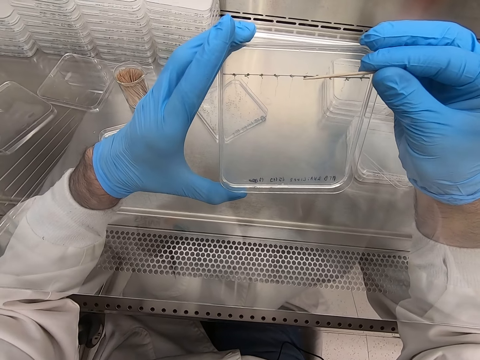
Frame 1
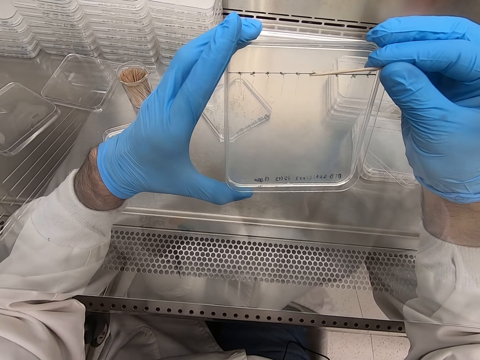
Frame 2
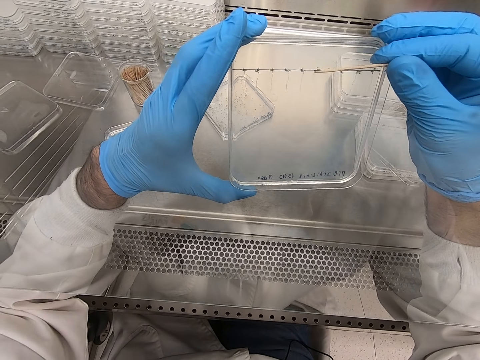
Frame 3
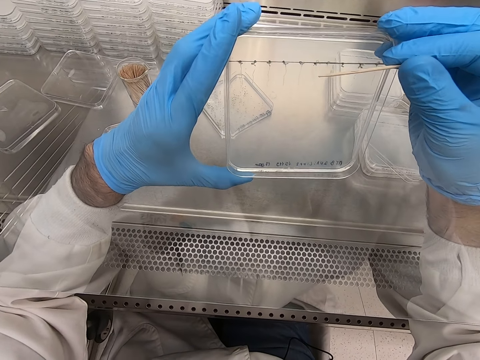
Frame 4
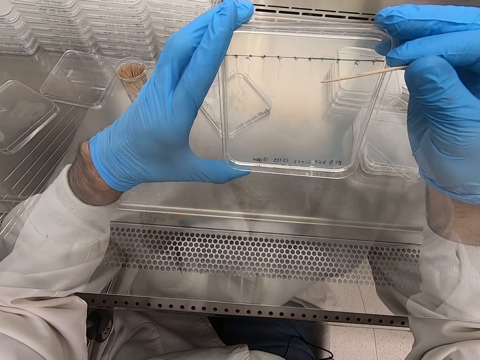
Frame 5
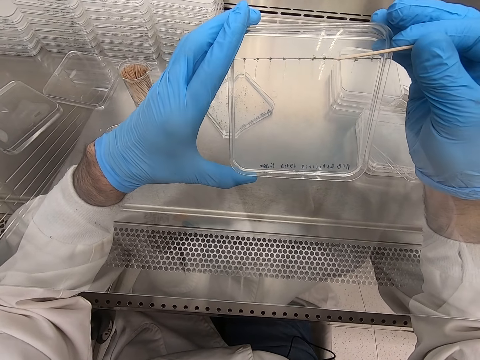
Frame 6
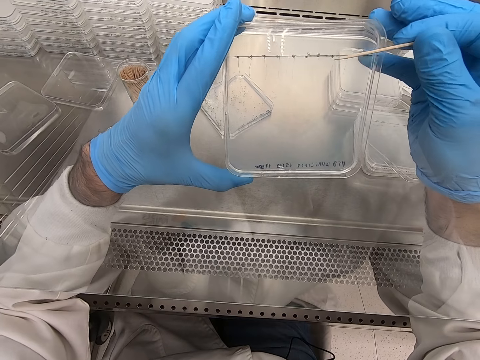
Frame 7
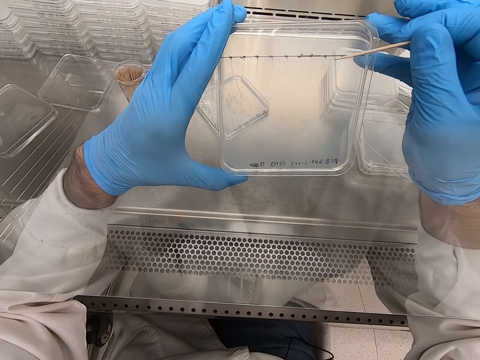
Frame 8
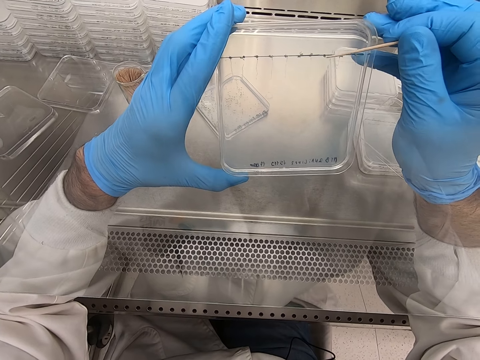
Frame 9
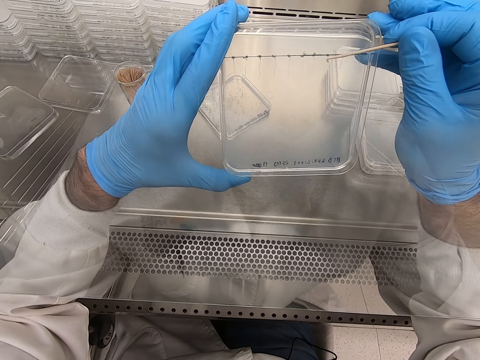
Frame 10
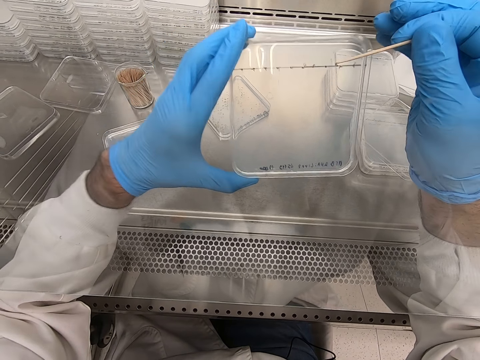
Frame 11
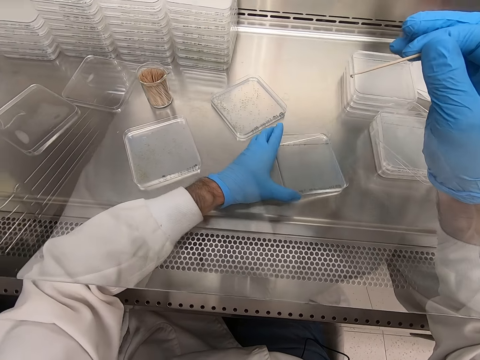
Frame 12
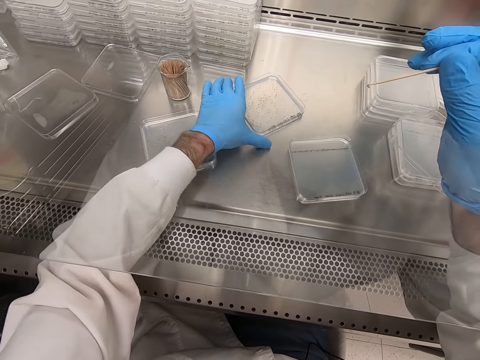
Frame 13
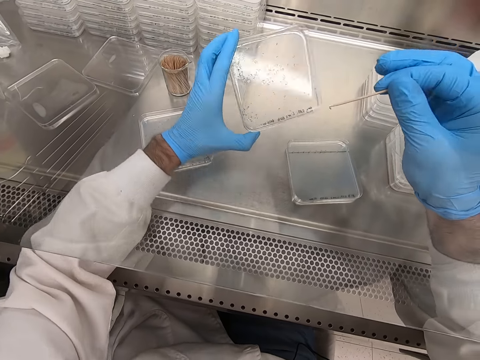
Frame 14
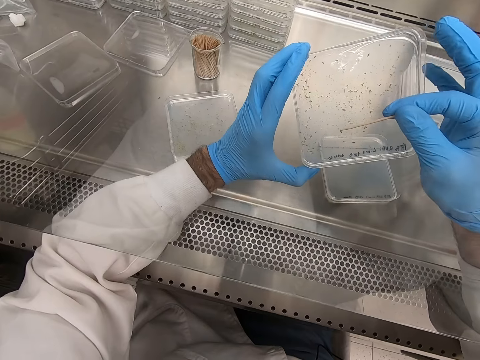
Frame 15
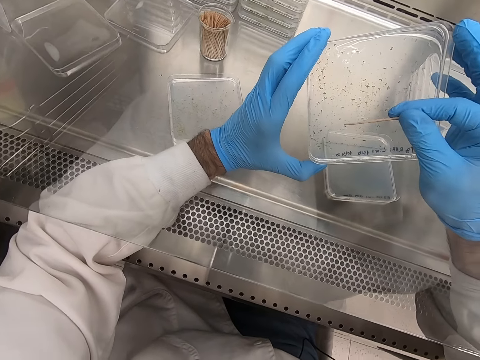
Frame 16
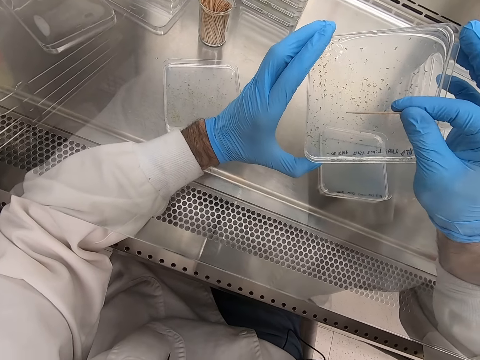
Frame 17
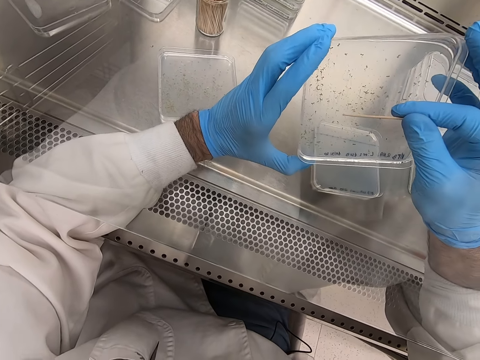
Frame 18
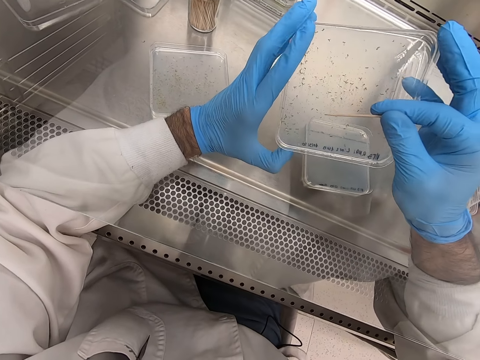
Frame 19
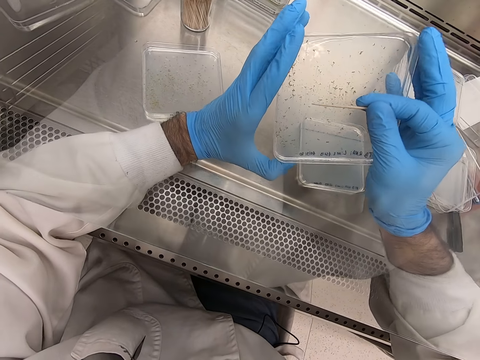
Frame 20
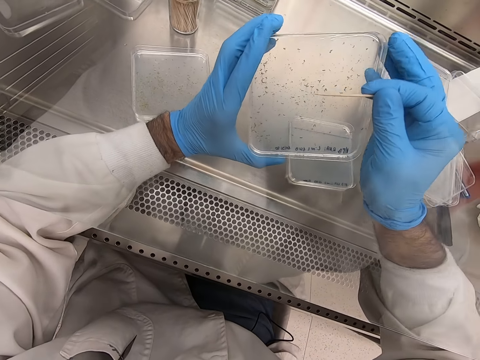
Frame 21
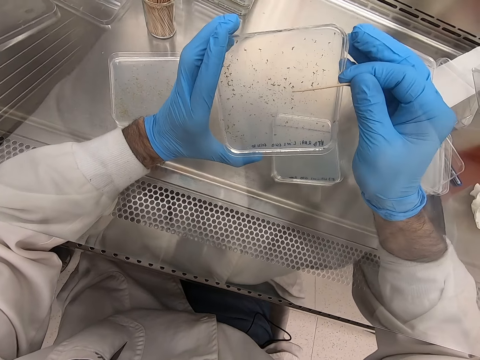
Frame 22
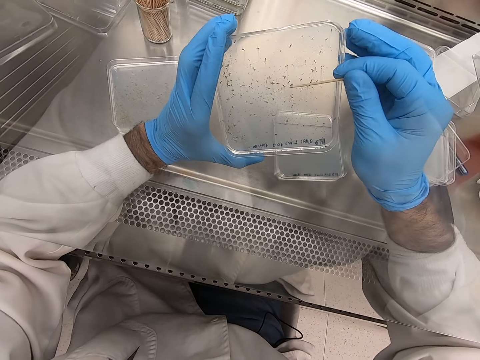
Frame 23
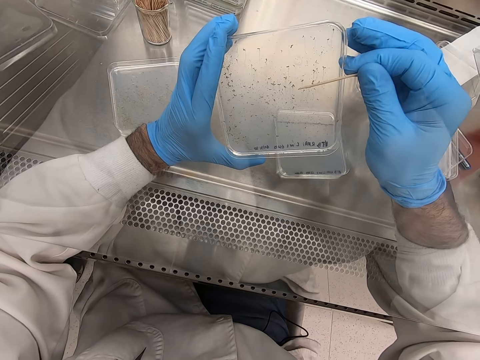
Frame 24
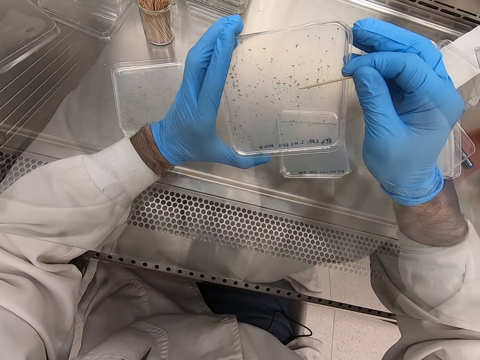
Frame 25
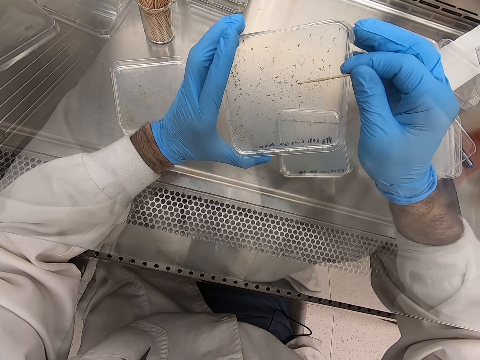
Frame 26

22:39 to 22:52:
The camera wearer puts the acrylic sheet on the table. They remove a tiny thing on the plate or acrylic sheet. They pick the acrylic sheet, pick particles from the acrylic sheet, and pick something.

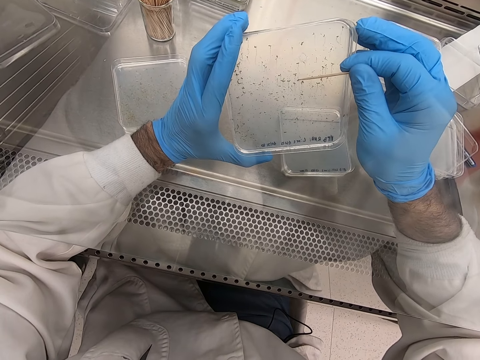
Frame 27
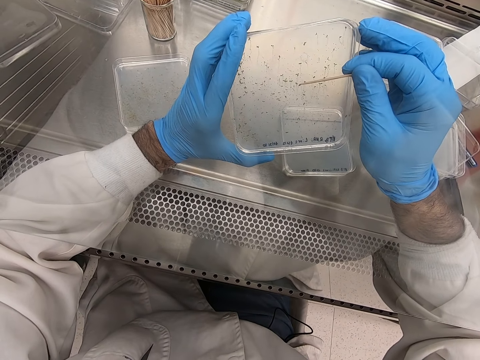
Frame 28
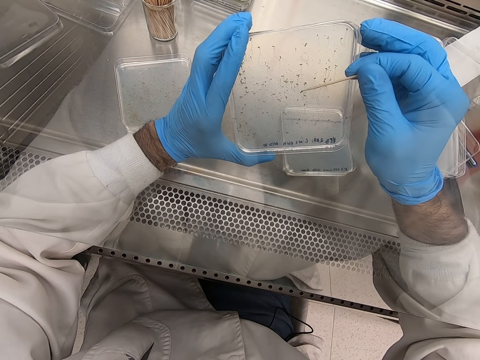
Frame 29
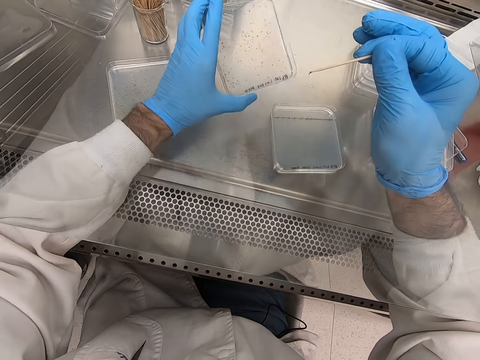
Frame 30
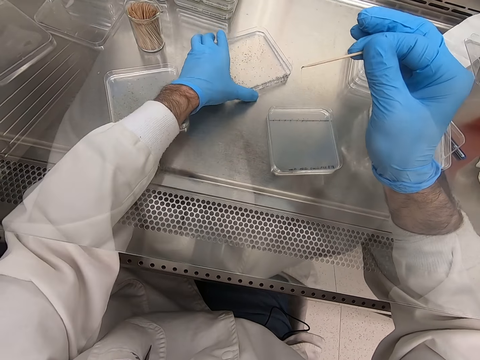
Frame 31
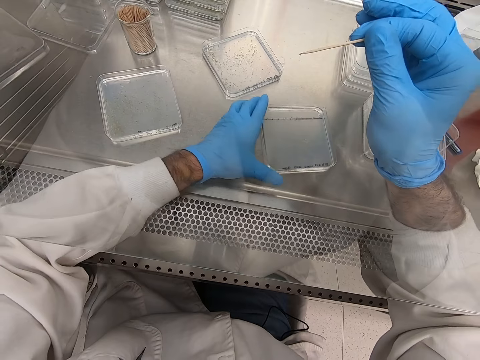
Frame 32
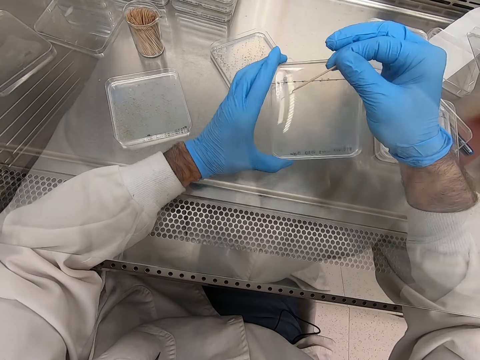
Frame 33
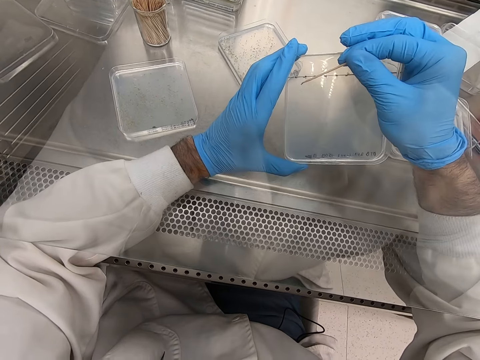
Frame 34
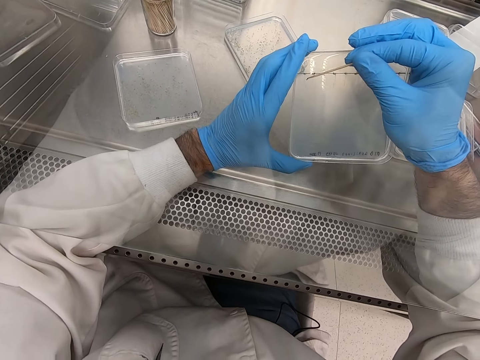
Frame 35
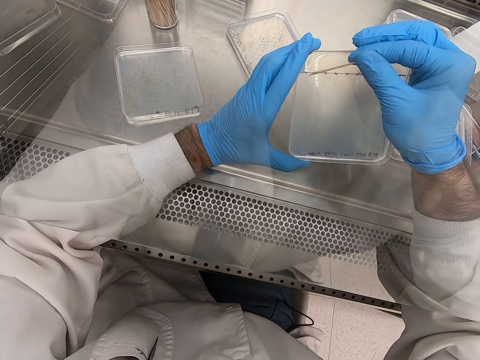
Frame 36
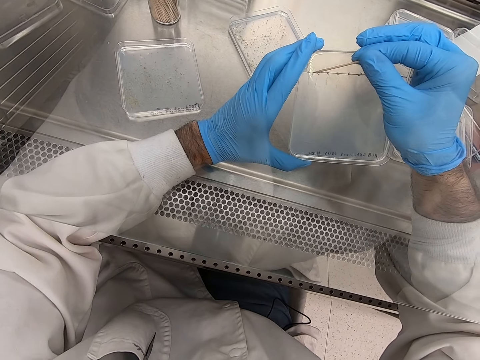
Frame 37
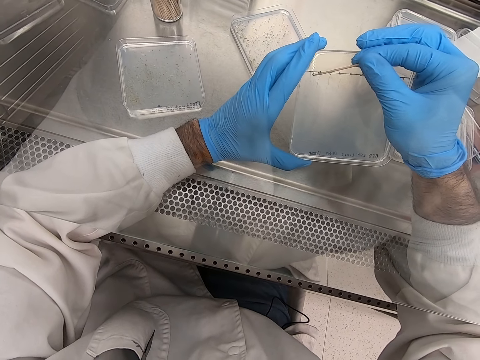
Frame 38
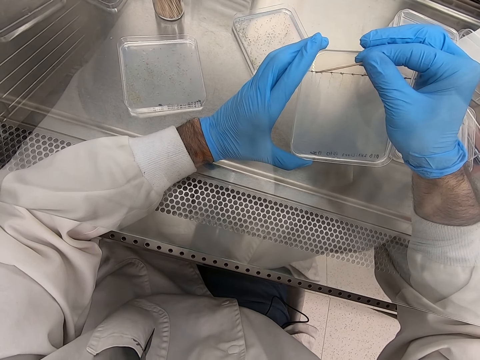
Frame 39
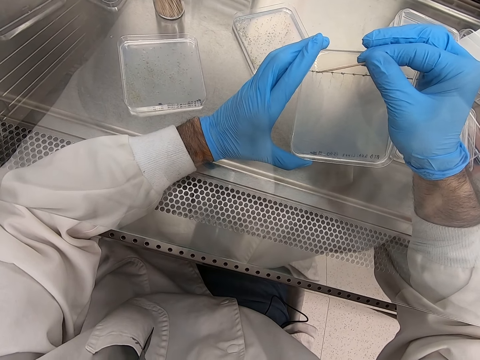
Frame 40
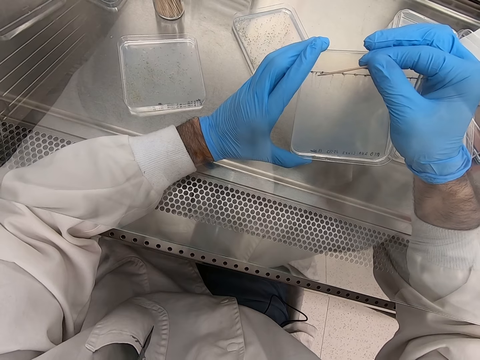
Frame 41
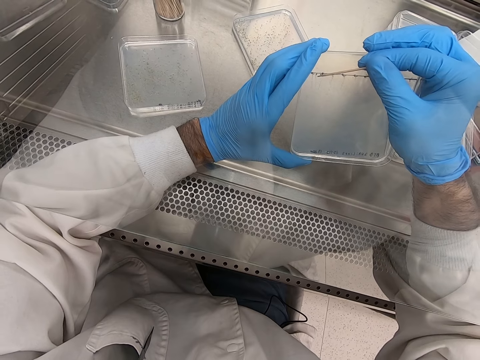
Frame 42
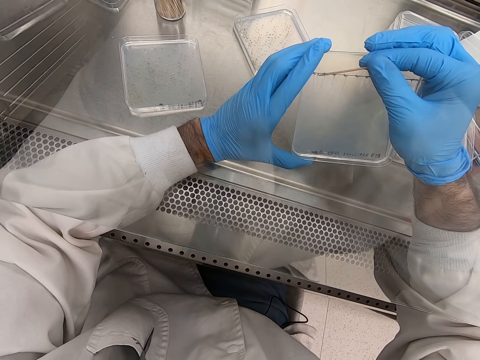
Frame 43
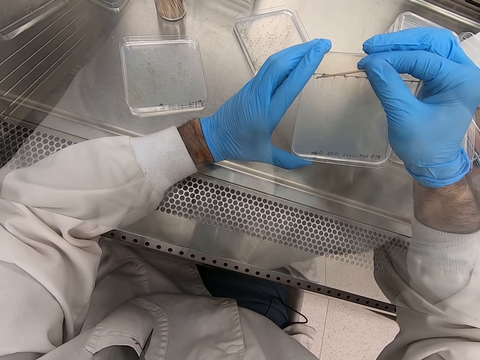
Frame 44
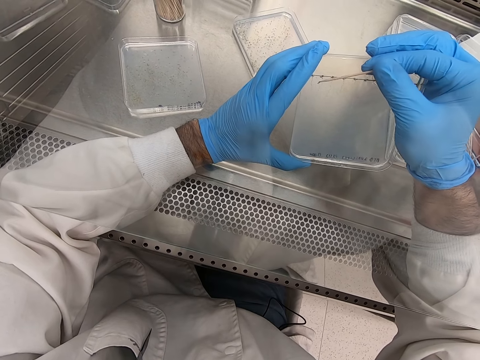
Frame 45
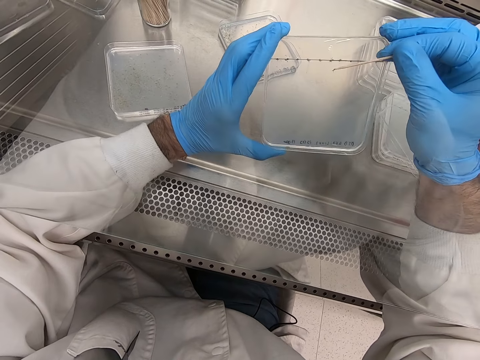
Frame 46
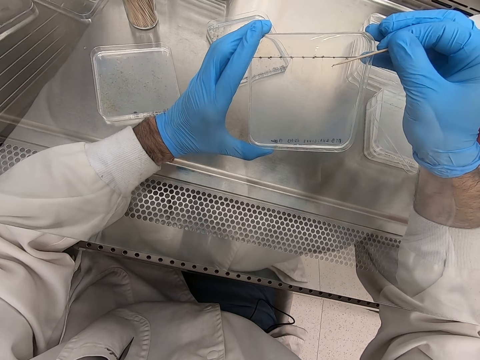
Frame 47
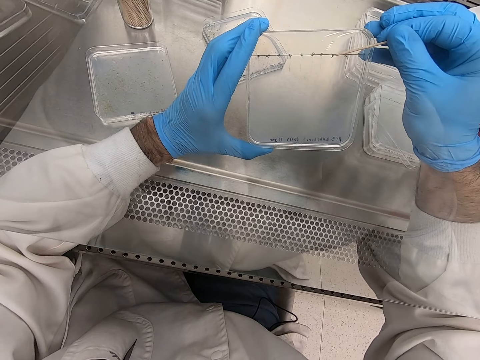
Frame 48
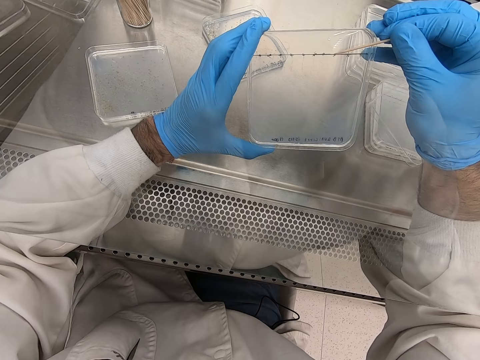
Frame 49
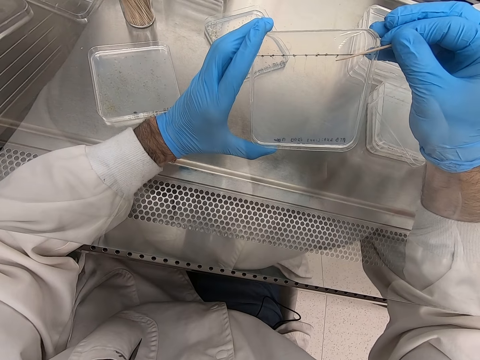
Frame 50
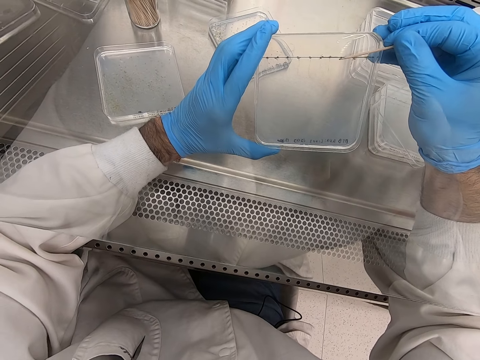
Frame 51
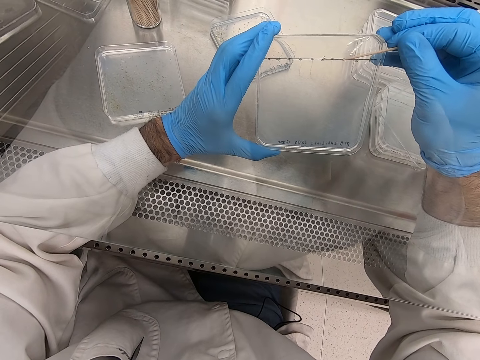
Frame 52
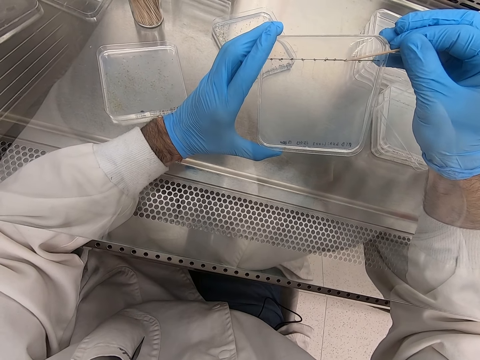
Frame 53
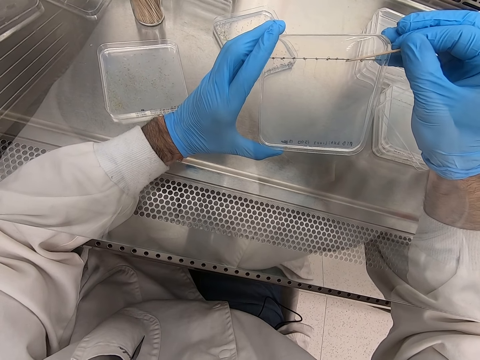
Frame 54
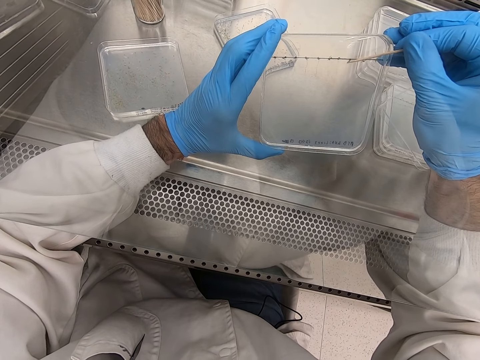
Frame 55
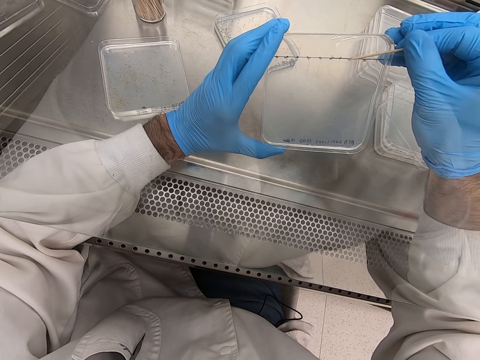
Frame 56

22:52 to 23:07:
The camera wearer places the acrylic sheet on the table. They pick the acrylic sheet and pick particles from the acrylic sheet.
